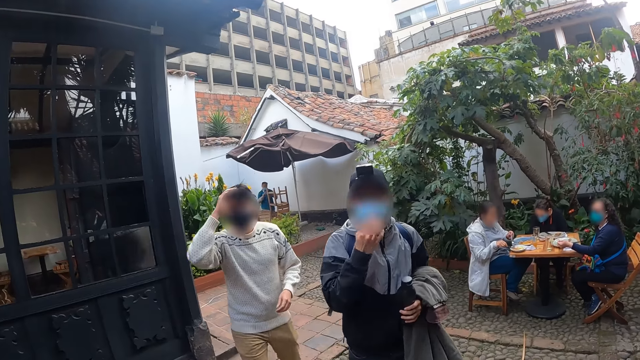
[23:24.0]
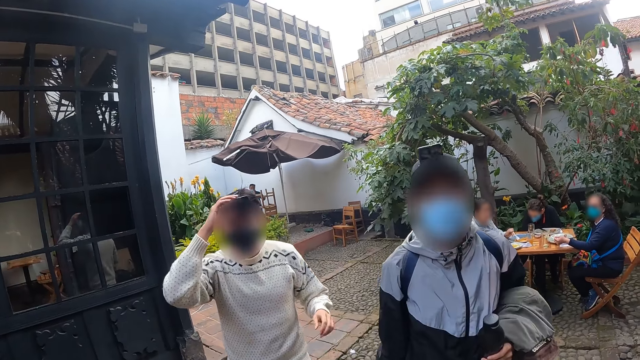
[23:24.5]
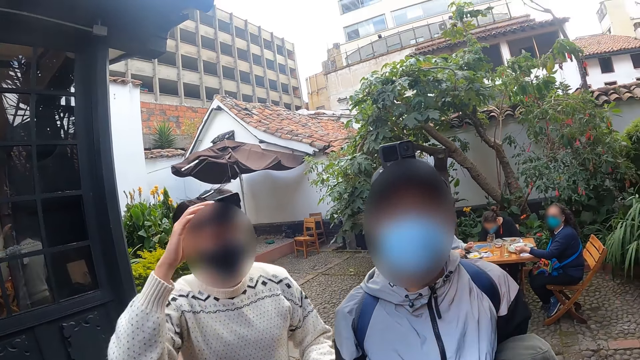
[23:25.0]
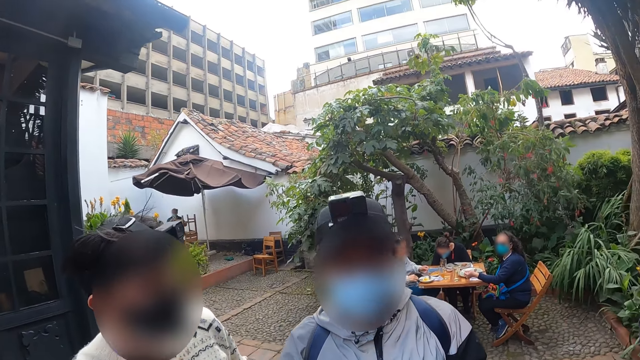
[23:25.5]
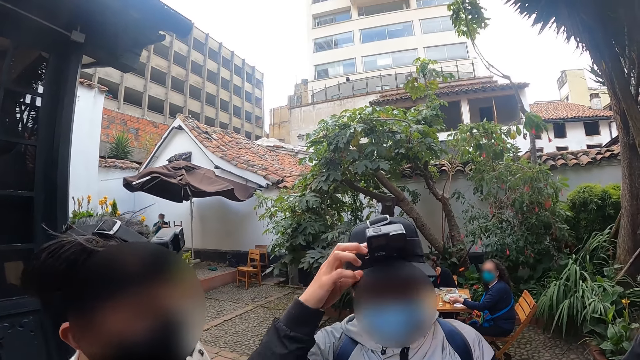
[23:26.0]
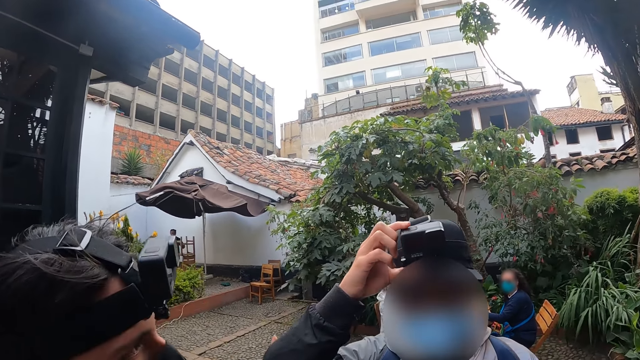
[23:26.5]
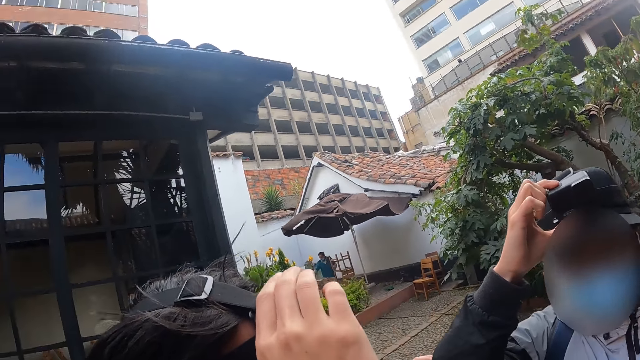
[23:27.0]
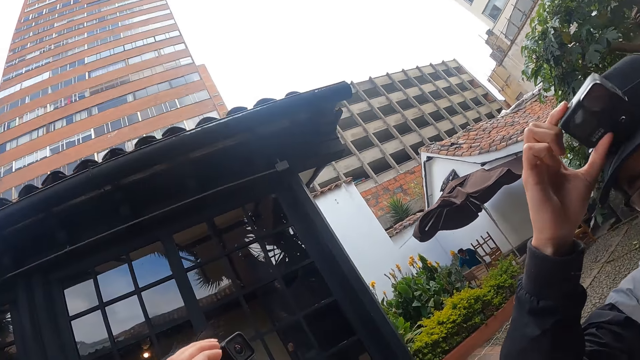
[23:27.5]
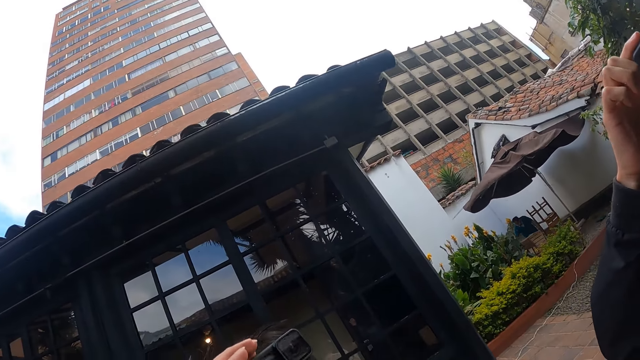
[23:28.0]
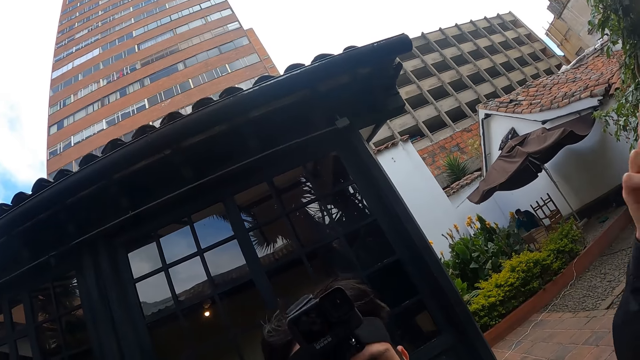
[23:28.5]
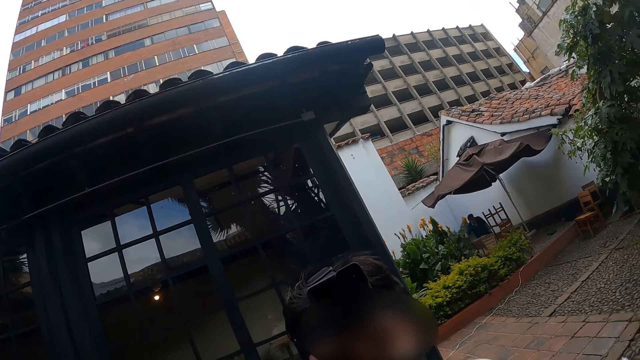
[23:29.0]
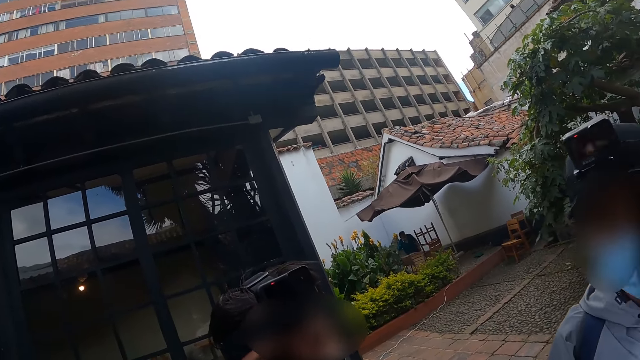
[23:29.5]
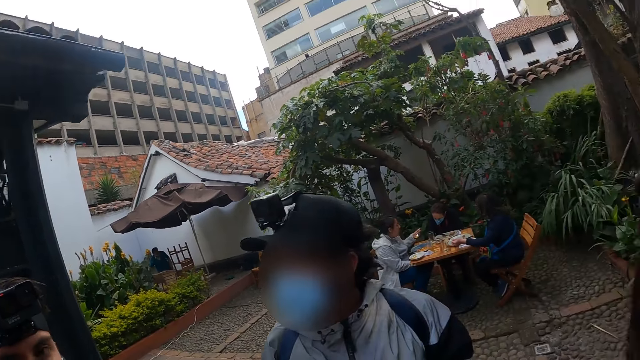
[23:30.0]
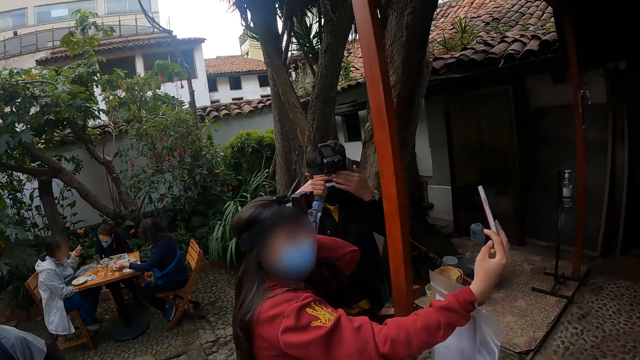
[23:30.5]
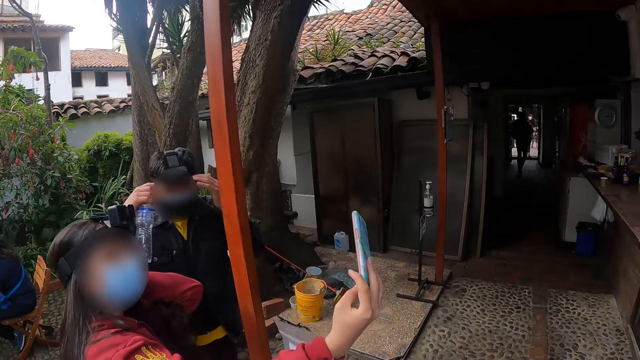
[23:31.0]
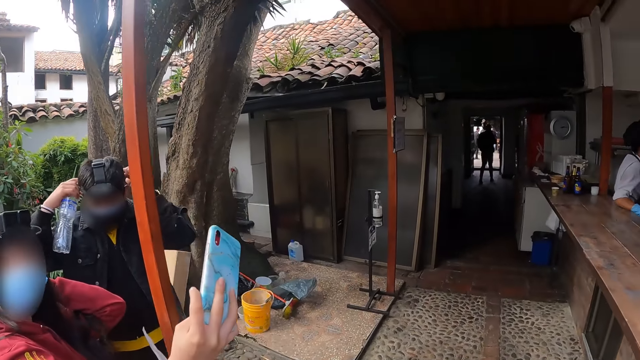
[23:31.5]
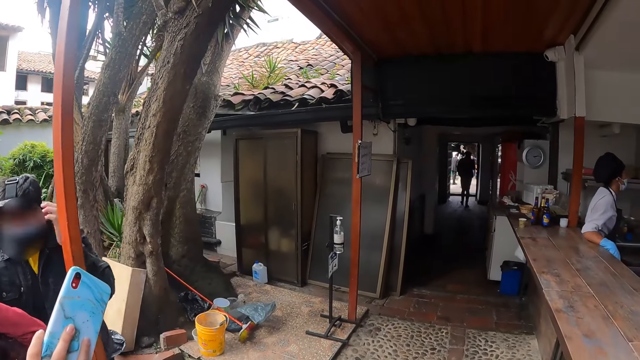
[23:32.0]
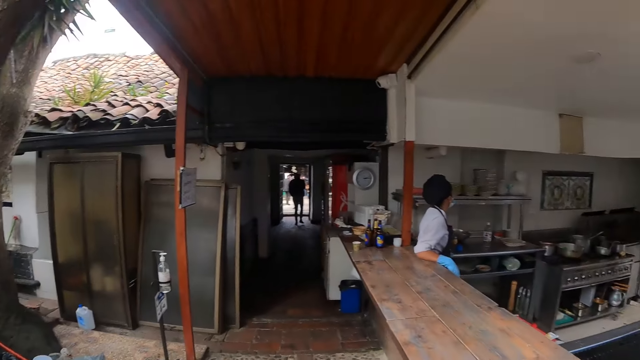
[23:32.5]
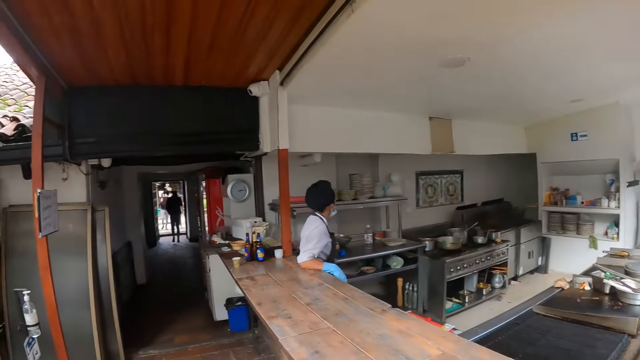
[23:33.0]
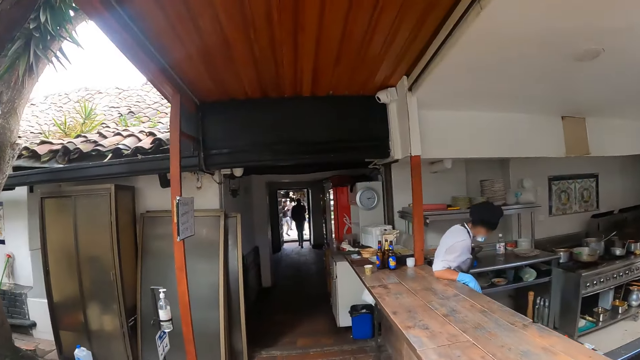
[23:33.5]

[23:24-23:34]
The camera wearer interacts with friends. A person lowers a hand. The person adjusts the camera. Another person takes the phone from a third person.

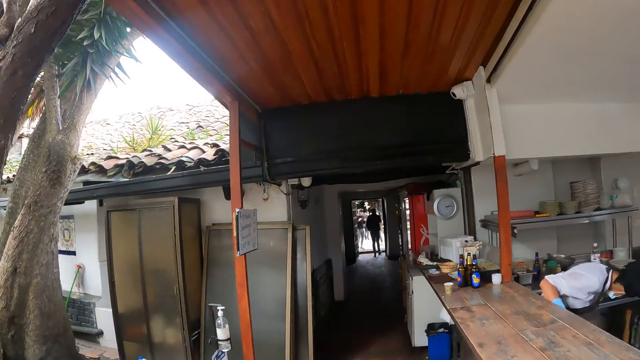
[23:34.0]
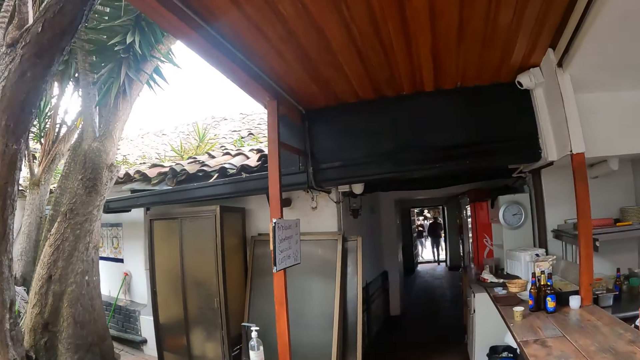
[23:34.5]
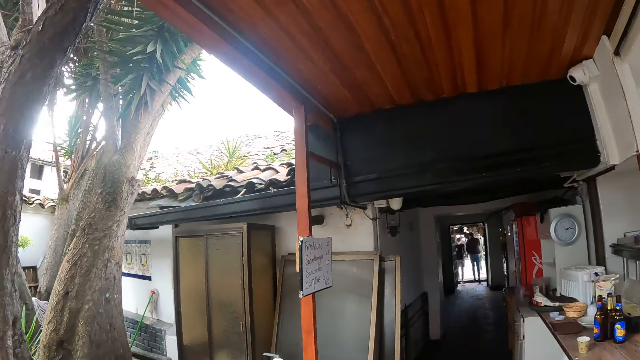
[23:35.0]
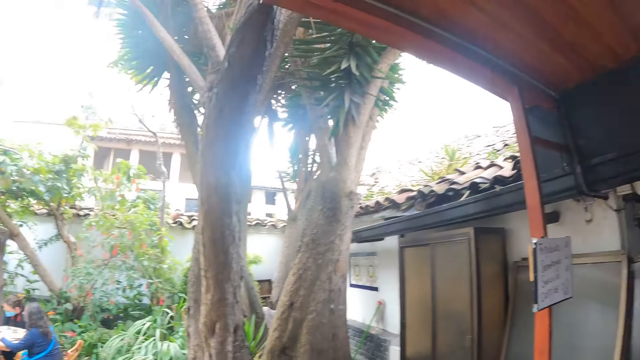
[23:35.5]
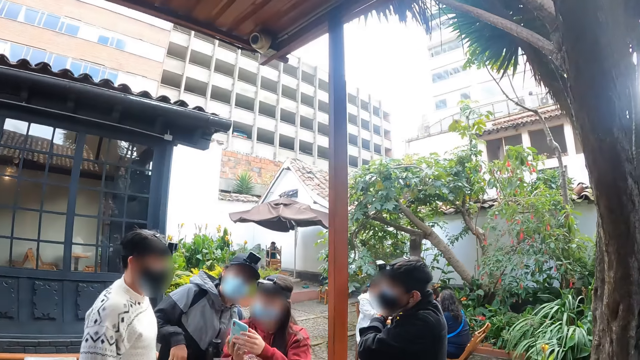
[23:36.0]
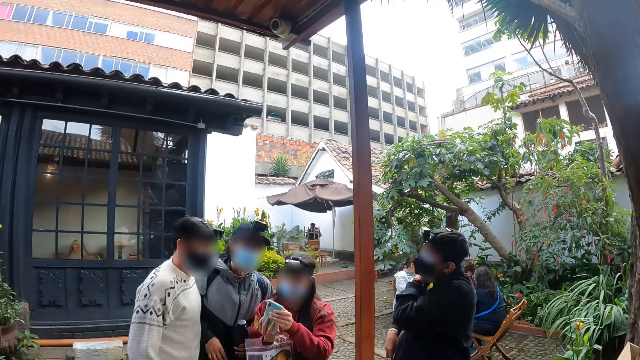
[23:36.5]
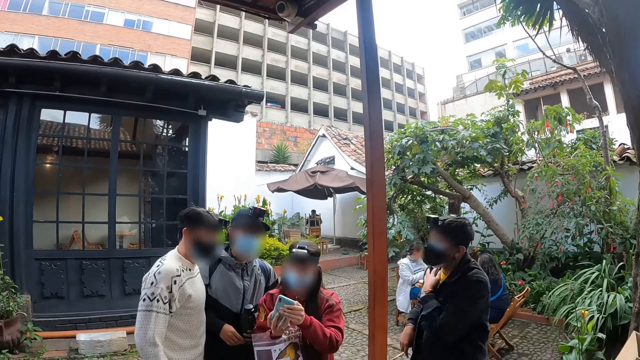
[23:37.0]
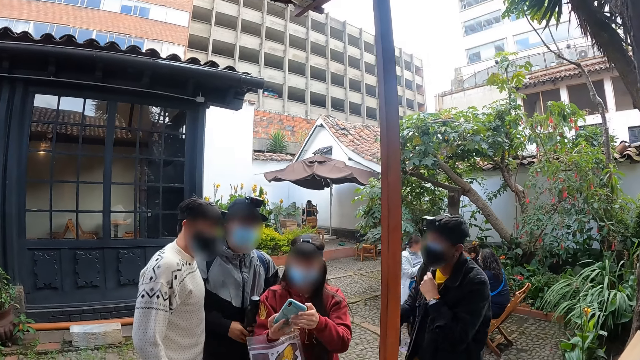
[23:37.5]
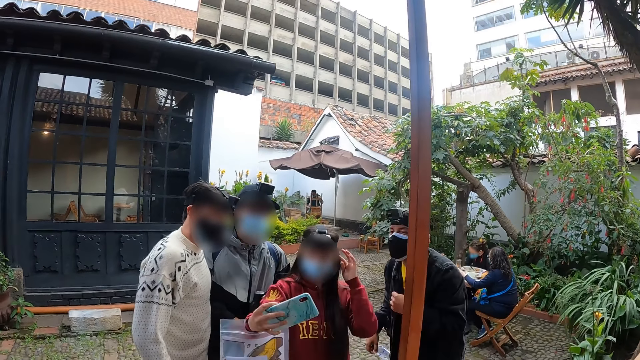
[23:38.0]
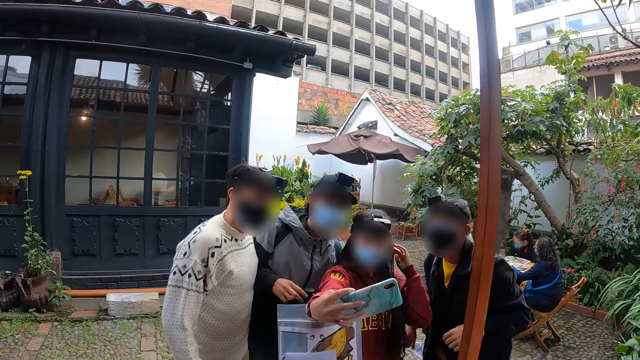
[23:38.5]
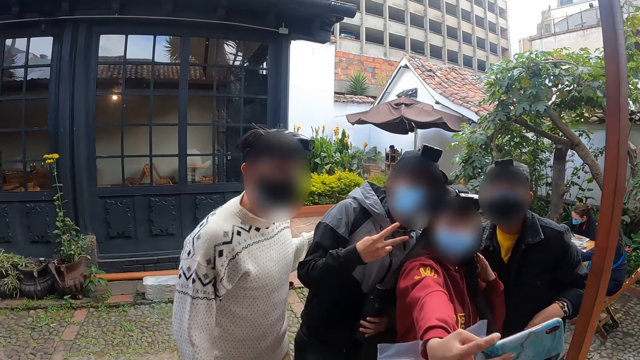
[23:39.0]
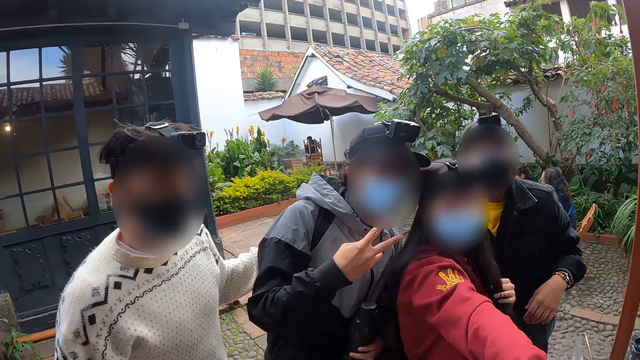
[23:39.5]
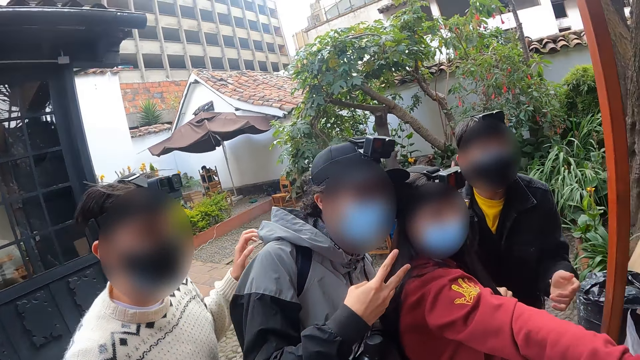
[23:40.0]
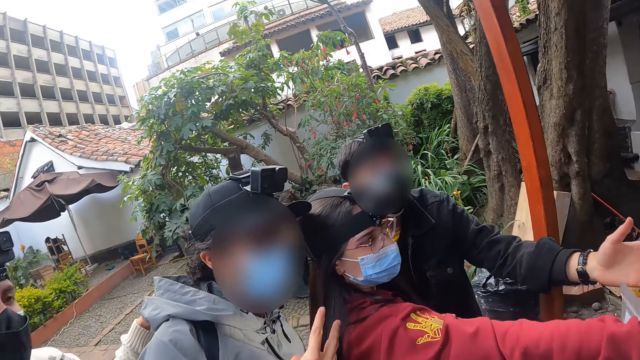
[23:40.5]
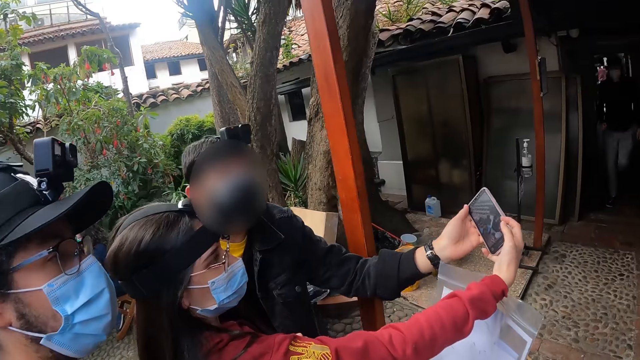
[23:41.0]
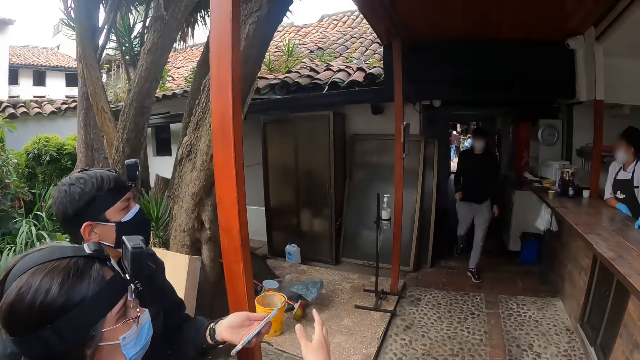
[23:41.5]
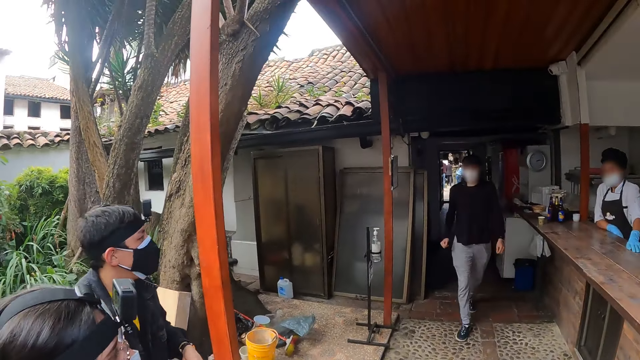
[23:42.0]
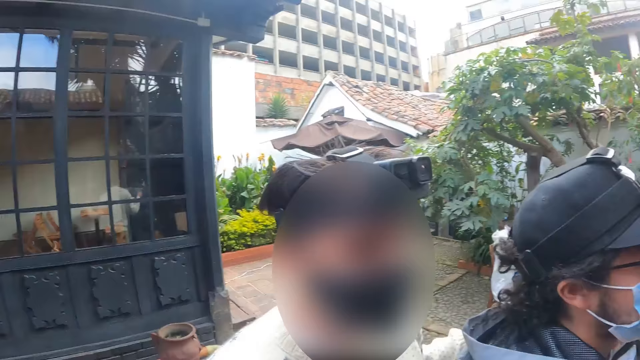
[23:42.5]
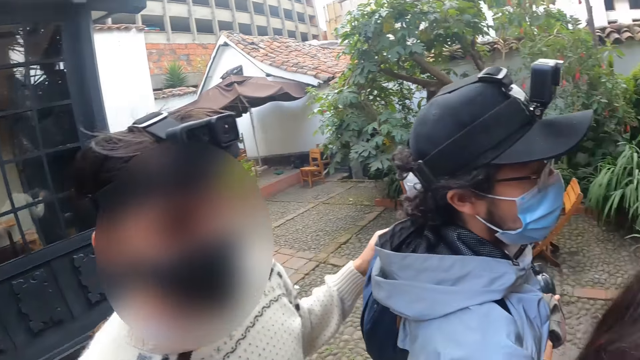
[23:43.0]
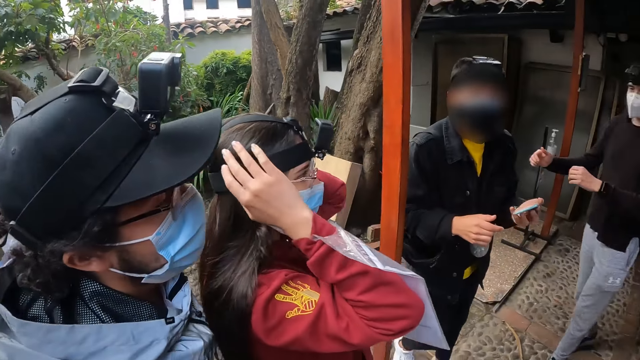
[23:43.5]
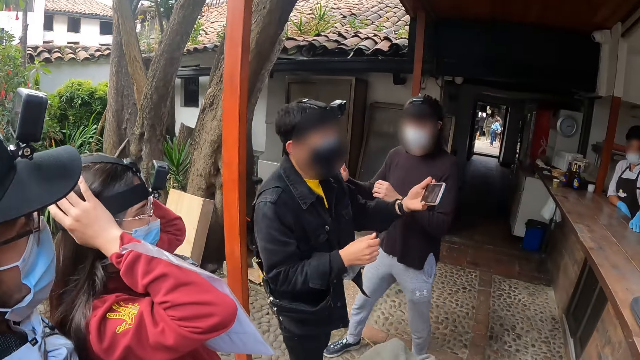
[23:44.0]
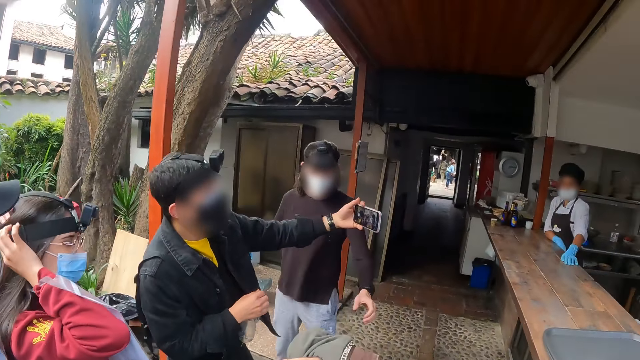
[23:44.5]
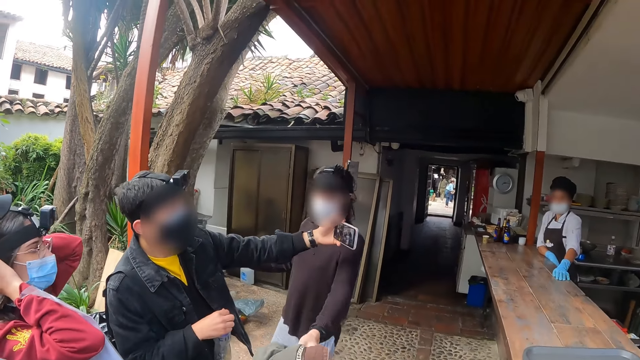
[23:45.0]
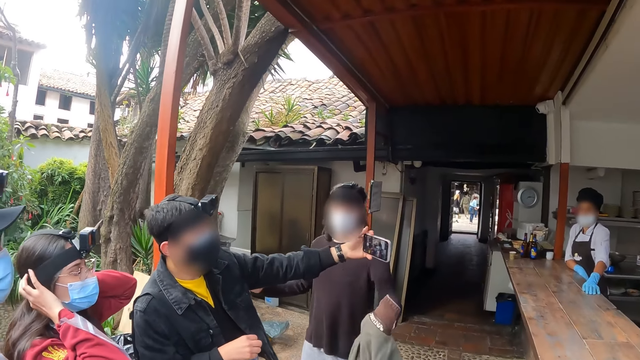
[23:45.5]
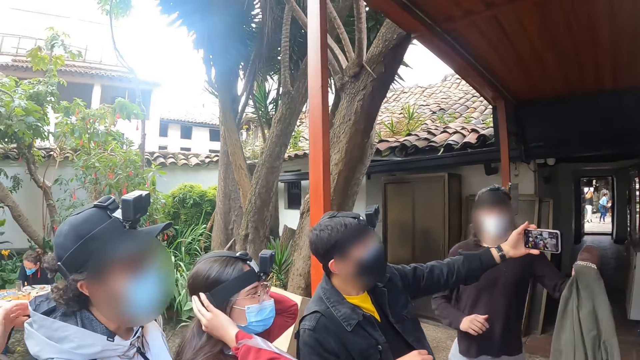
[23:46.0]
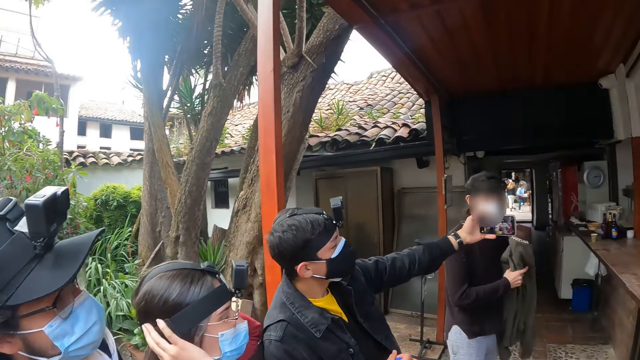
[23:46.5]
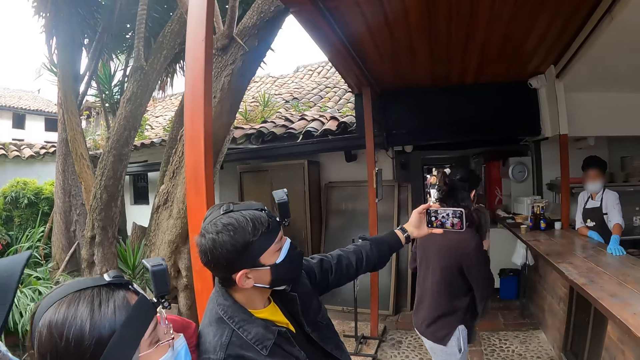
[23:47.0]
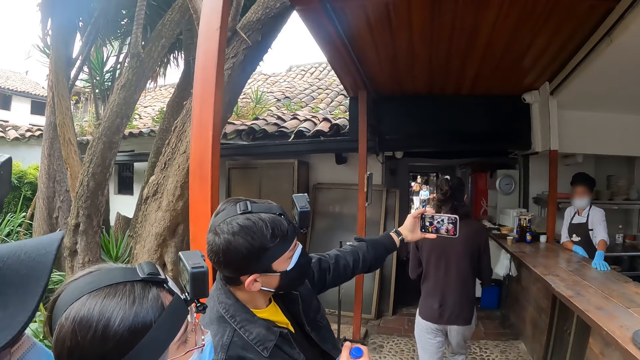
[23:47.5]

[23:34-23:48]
The camera wearer walks in the veranda. They look around. A woman takes a selfie with friends. A person moves around. A man takes the phone from the woman. The camera wearer looks around. The man takes a selfie with friends. Another man grabs the jacket. The woman takes a photo.
